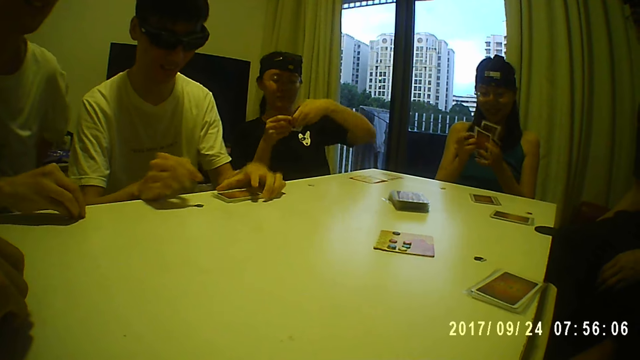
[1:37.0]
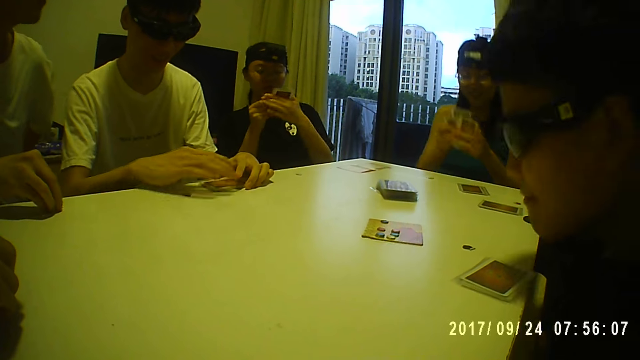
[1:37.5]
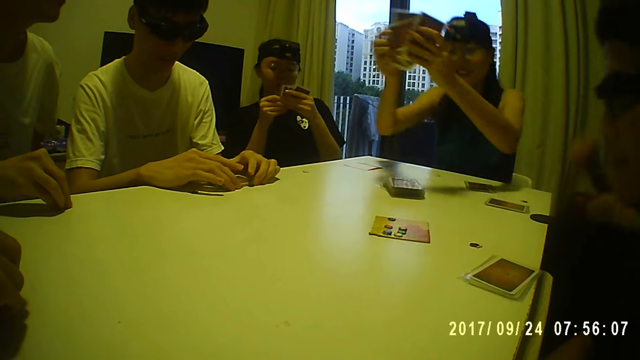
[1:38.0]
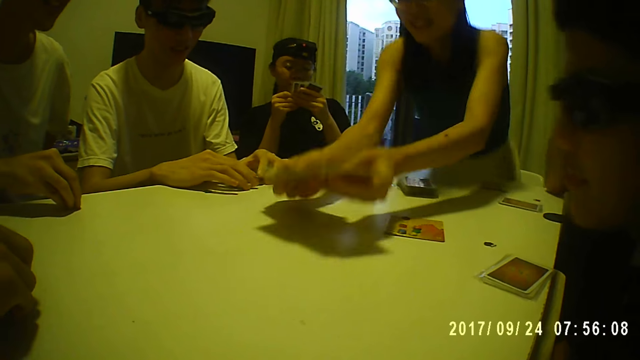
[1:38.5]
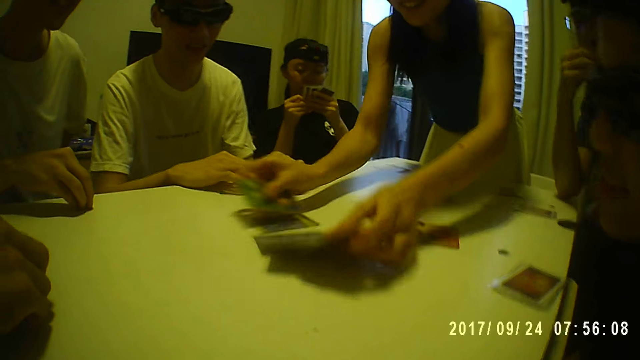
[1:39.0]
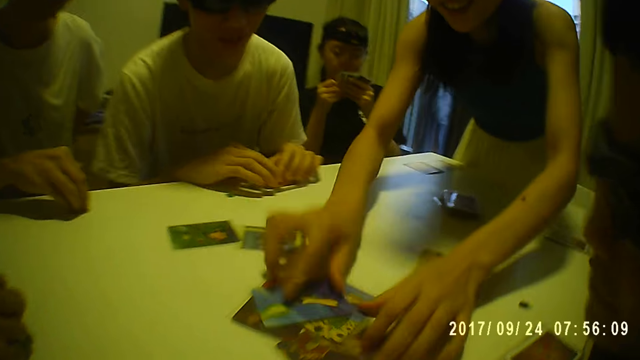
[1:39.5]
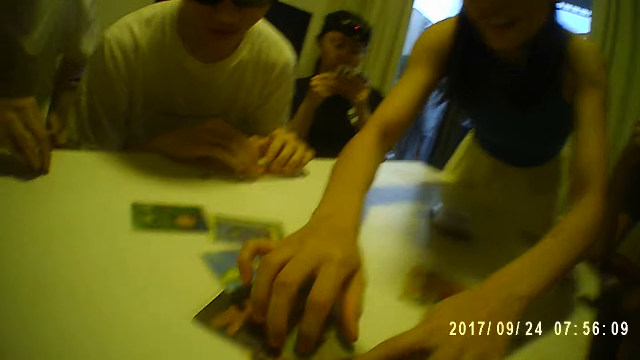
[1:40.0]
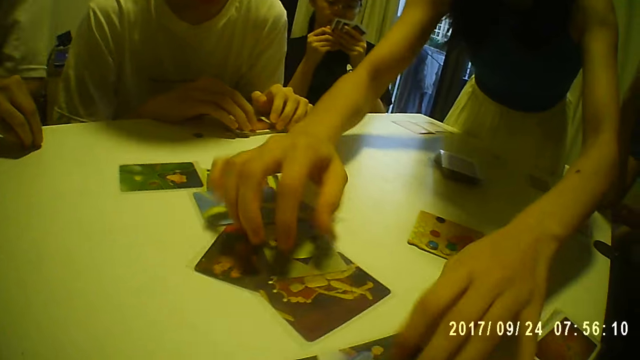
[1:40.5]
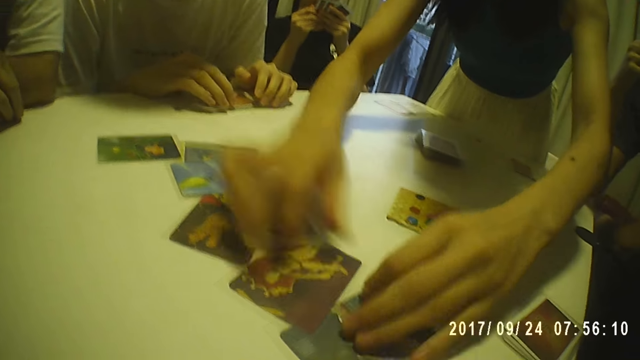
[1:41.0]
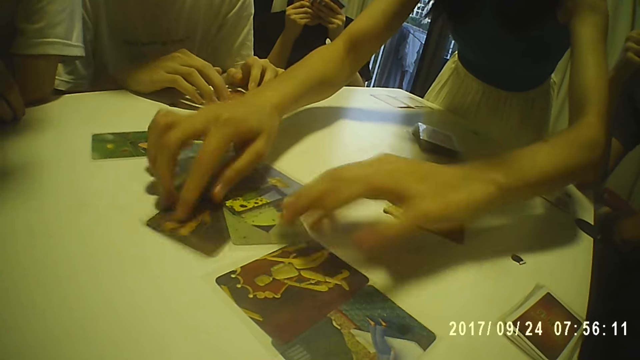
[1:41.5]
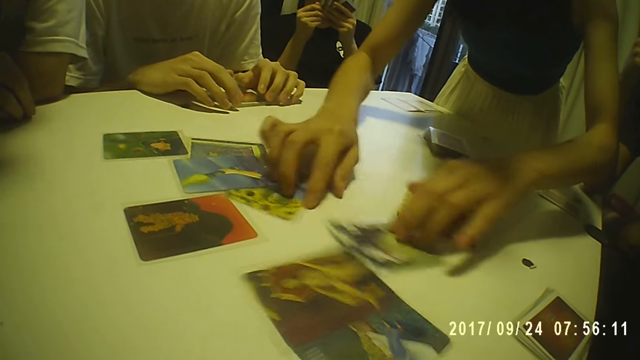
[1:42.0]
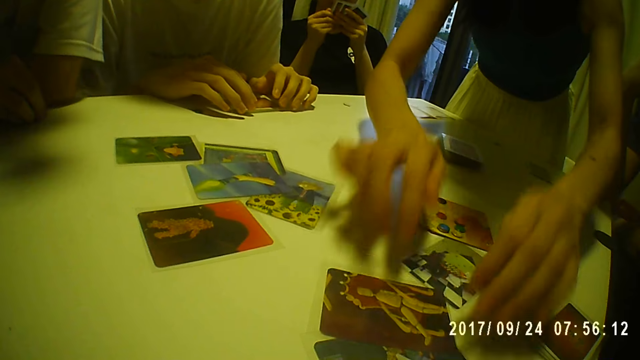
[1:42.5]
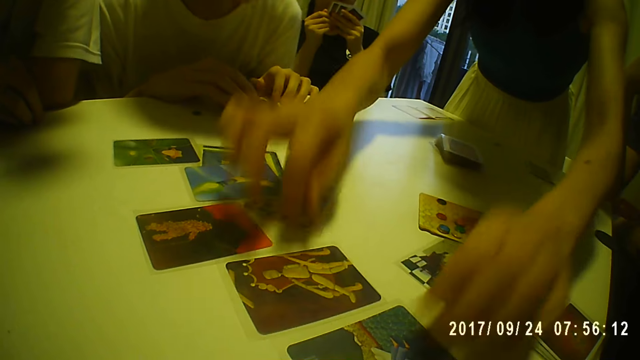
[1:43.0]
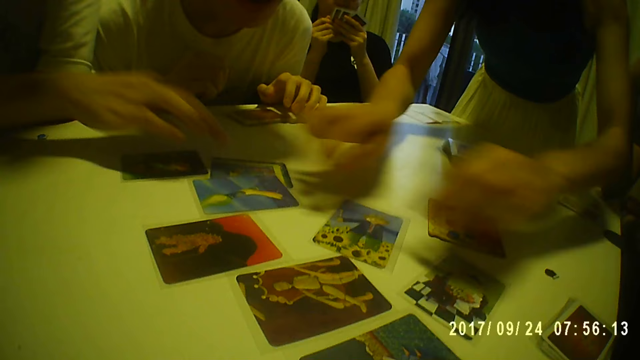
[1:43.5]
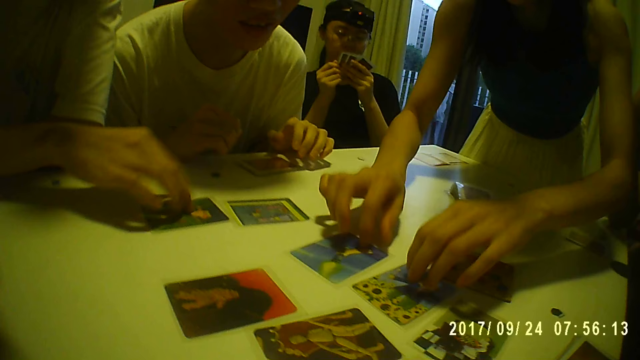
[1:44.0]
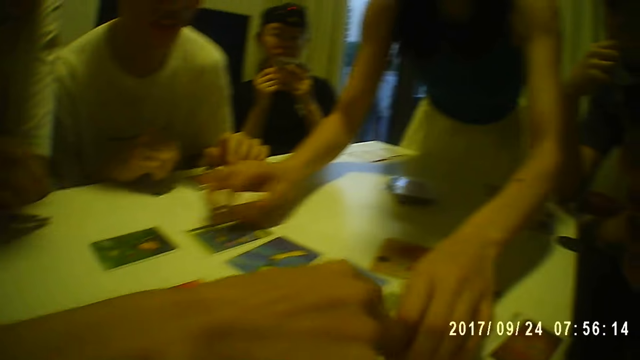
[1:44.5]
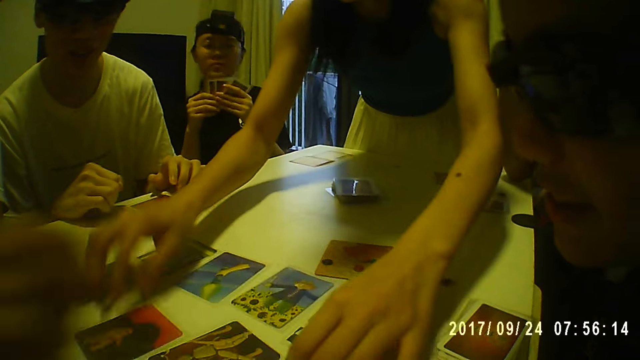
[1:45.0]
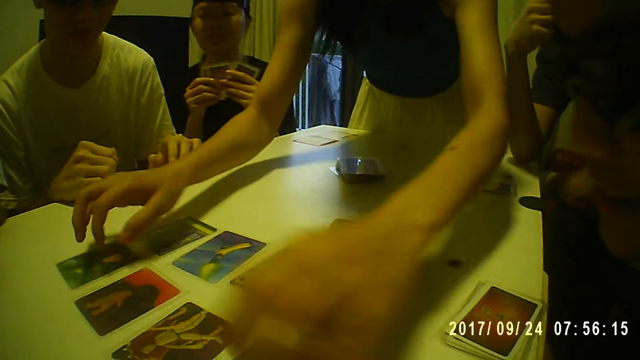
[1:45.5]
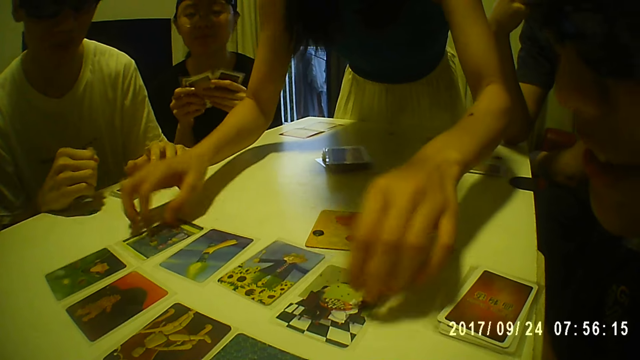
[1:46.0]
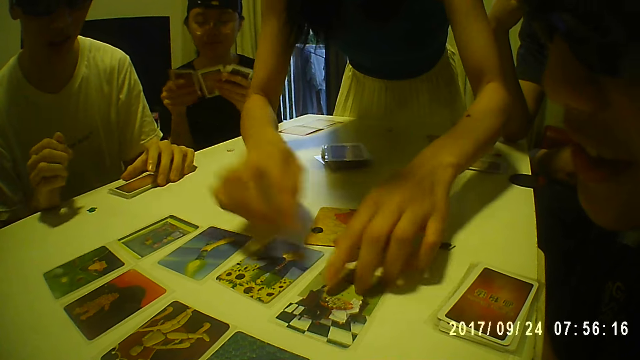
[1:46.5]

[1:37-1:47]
A man holds the cards on the table with his left hand. He holds the cards on the table with both hands. A woman drops the cards on the table with both hands and spreads the cards on the table with both hands. She divides the cards. Another man touches a card on the table with his right hand. Another man points at the cards on the table with his right hand. The woman arranges the cards on the table.

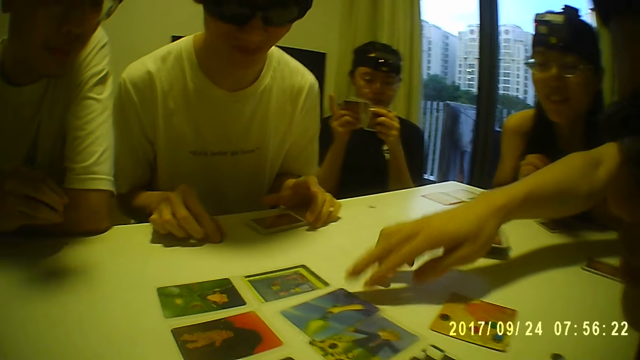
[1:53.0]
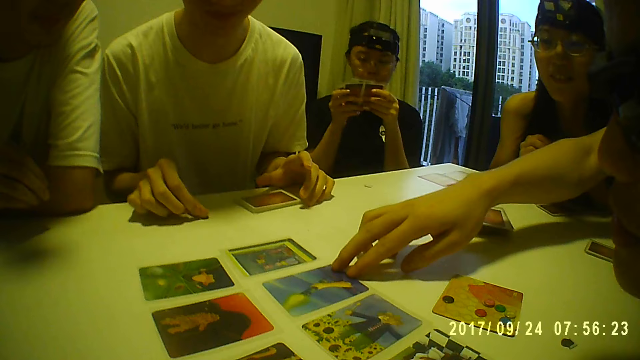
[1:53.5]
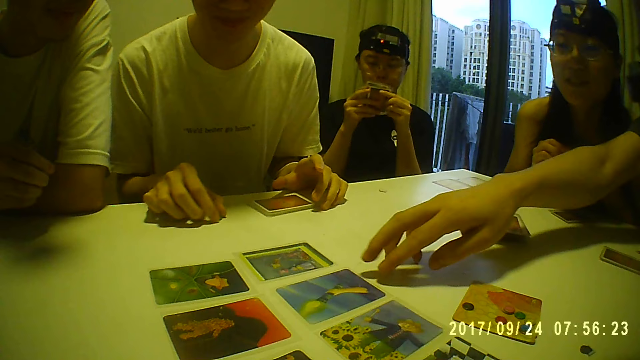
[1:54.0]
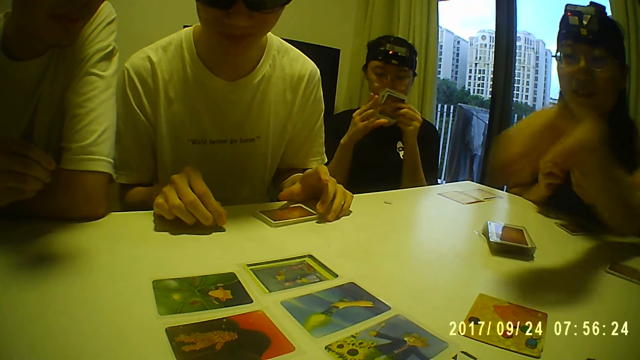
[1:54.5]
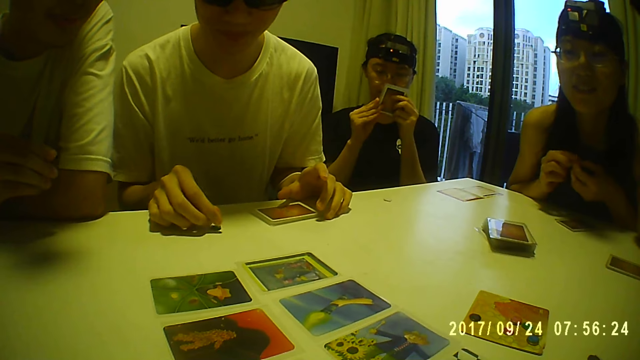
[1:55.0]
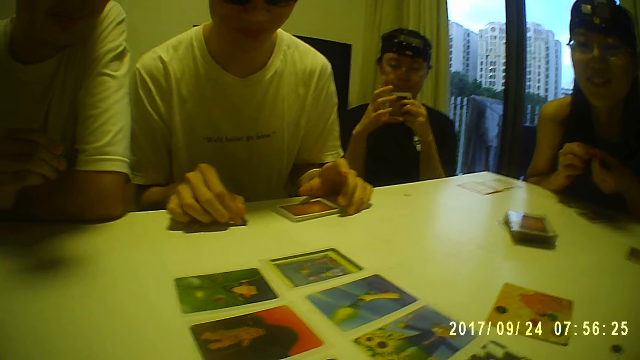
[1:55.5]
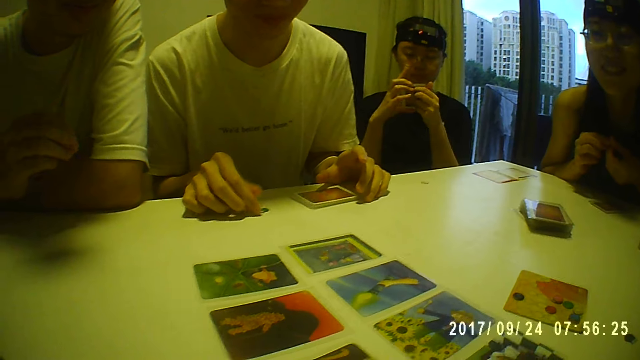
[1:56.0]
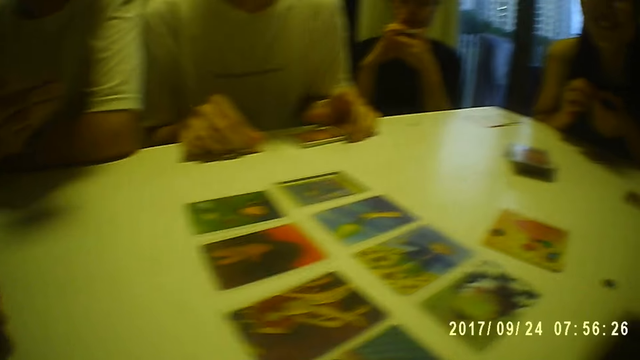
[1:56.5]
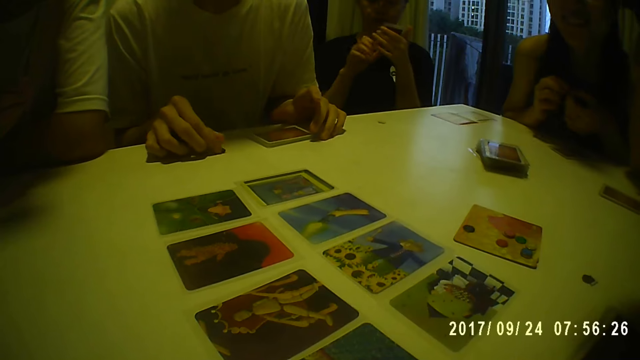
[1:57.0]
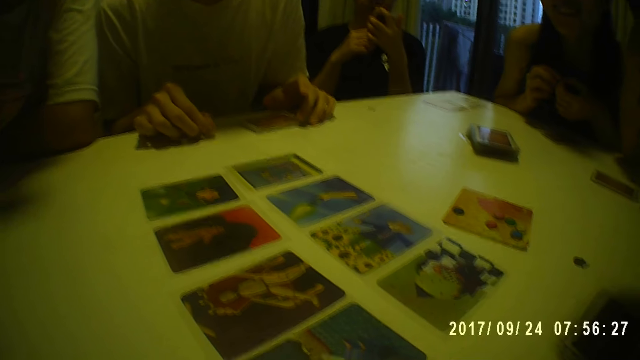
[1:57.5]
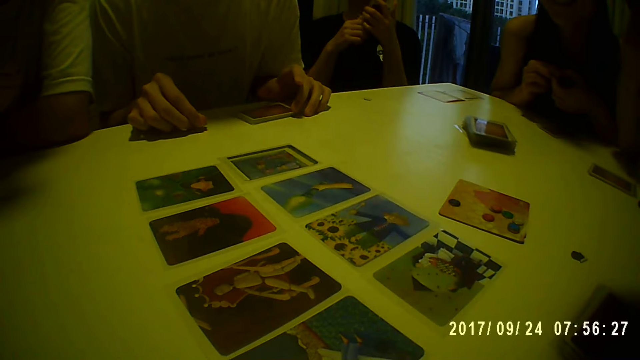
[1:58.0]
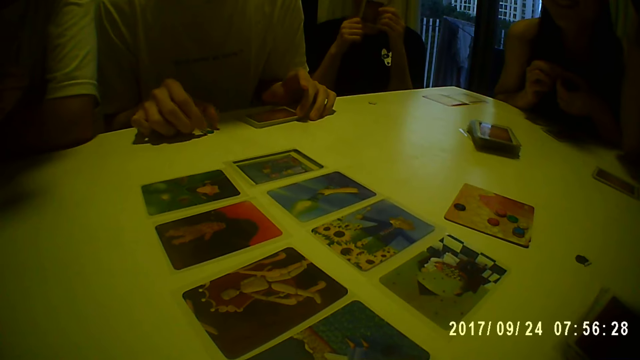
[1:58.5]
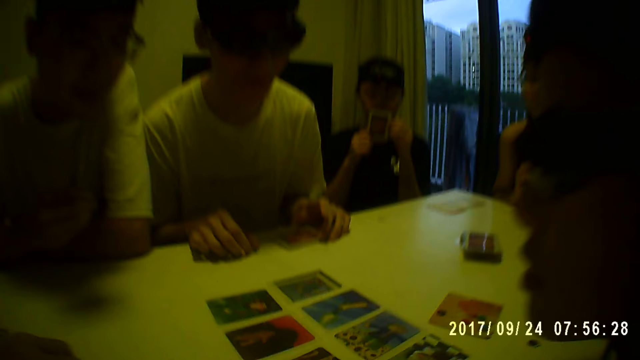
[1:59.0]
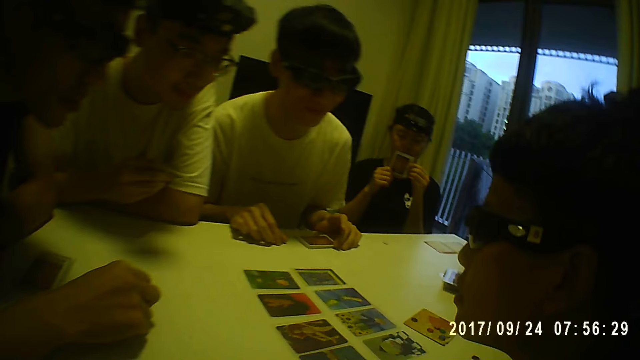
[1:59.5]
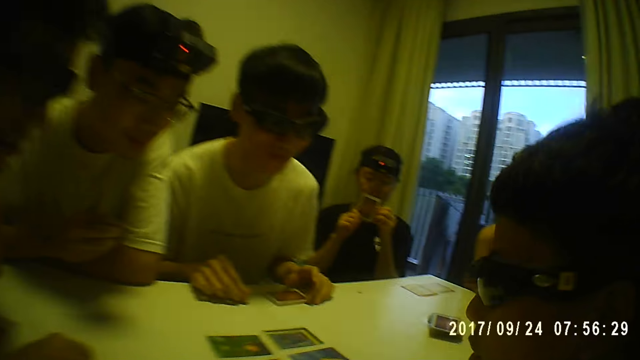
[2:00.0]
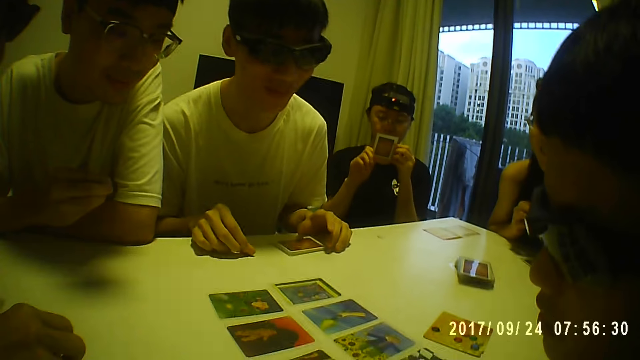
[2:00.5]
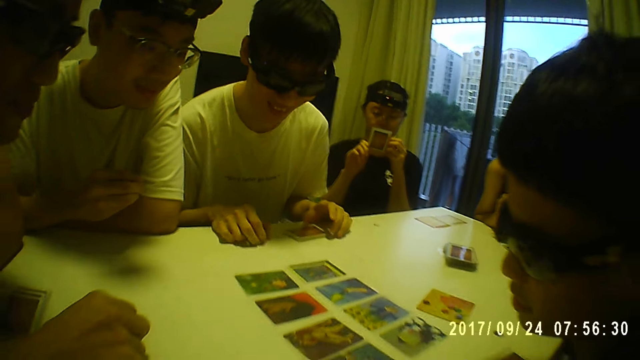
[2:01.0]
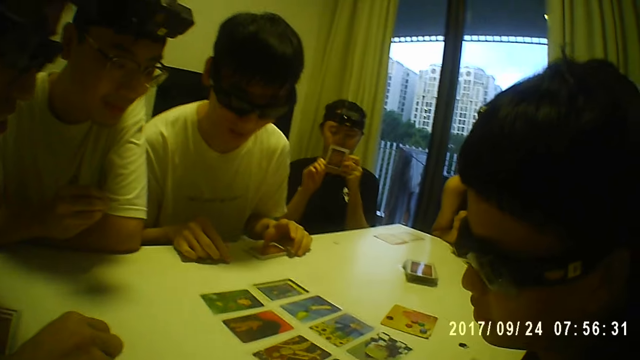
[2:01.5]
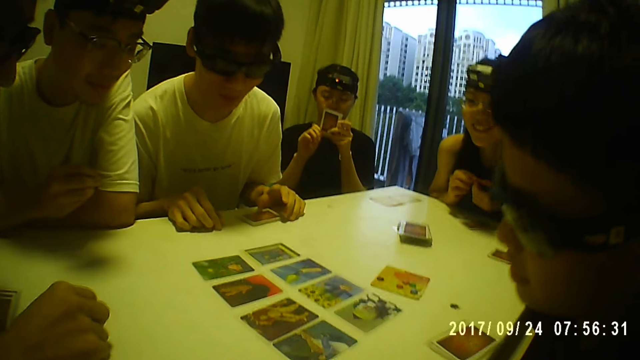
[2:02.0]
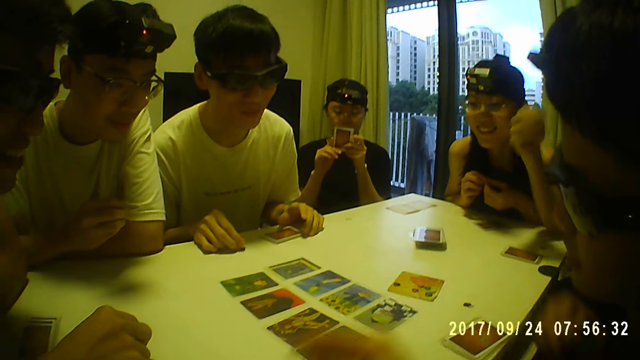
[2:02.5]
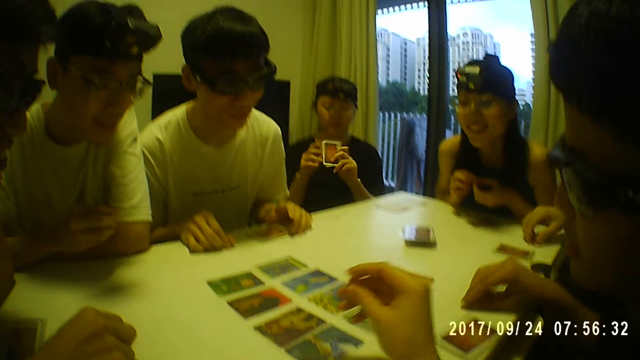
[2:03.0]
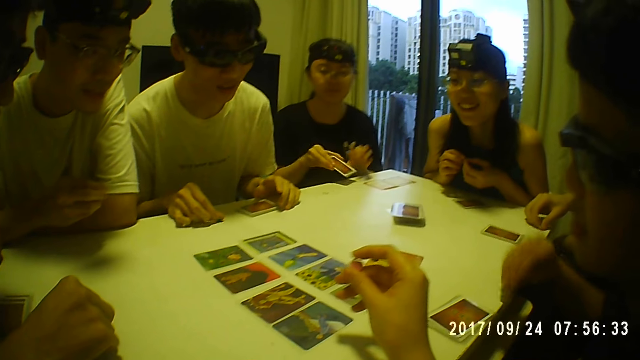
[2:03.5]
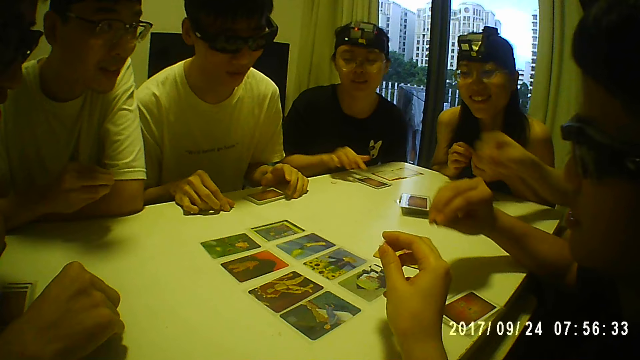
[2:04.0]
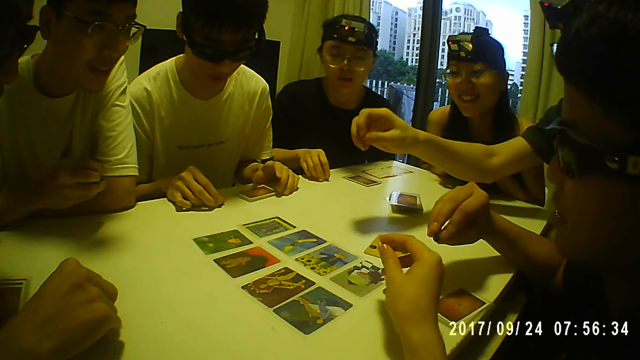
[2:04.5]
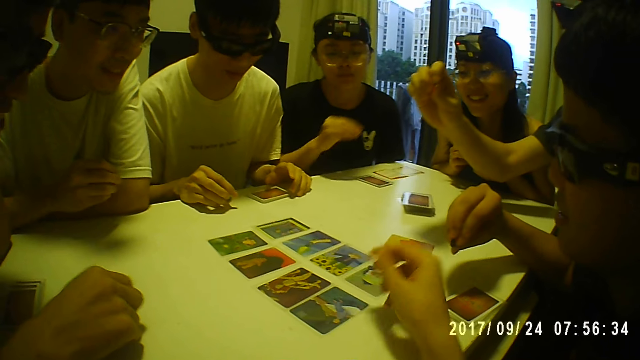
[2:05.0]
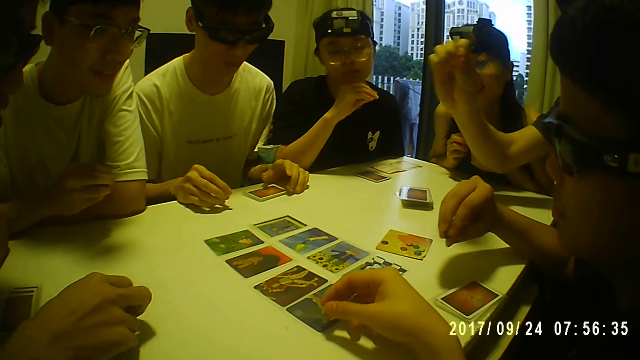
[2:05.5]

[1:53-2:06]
A man touches a card on the table with his right hand. The camera wearer looks at the cards arranged on the table. Another man takes a card piece on the table with his right hand. A woman drops the cards on the table with her right hand.
